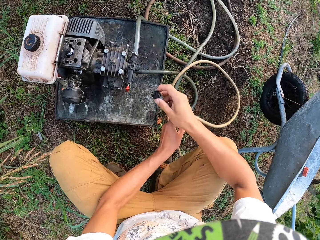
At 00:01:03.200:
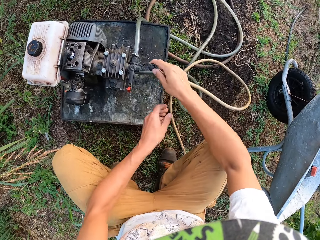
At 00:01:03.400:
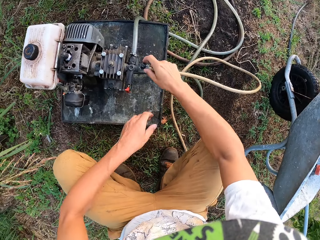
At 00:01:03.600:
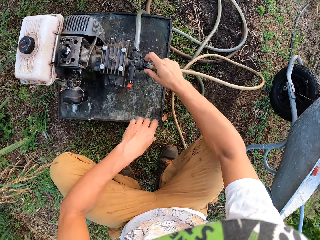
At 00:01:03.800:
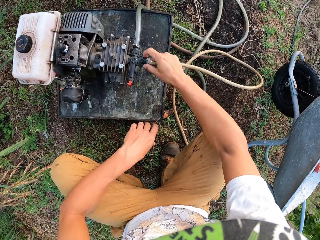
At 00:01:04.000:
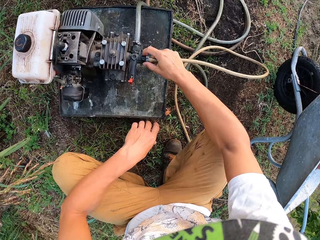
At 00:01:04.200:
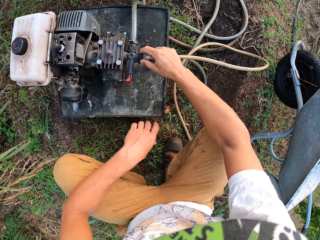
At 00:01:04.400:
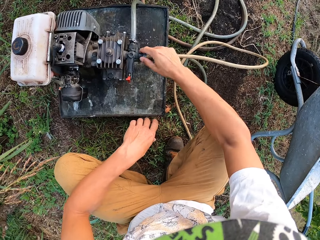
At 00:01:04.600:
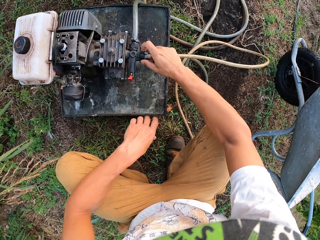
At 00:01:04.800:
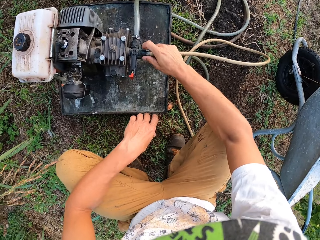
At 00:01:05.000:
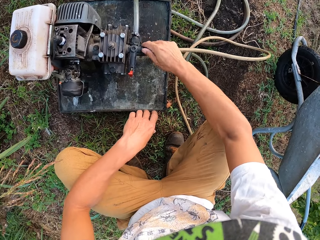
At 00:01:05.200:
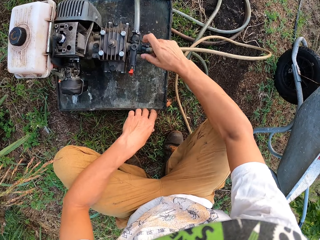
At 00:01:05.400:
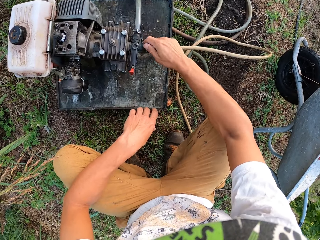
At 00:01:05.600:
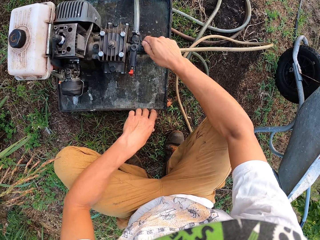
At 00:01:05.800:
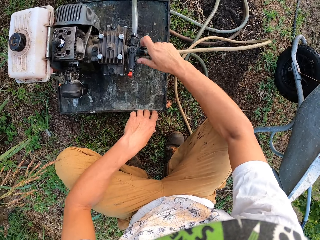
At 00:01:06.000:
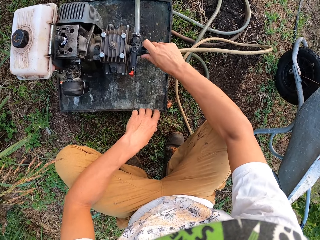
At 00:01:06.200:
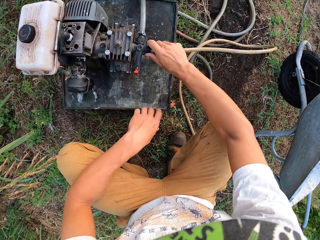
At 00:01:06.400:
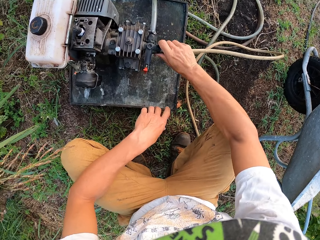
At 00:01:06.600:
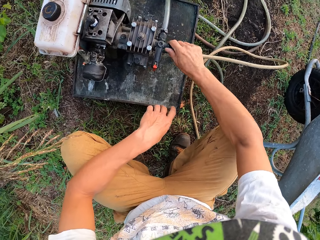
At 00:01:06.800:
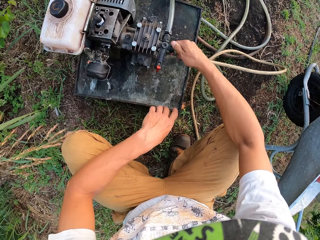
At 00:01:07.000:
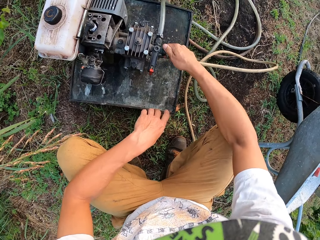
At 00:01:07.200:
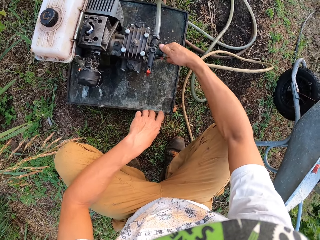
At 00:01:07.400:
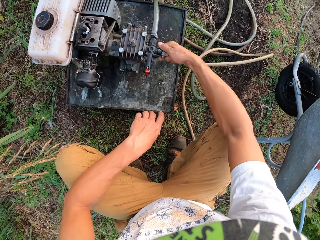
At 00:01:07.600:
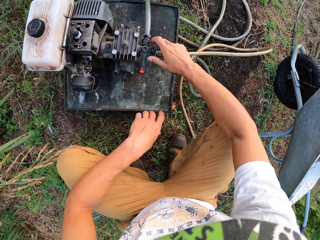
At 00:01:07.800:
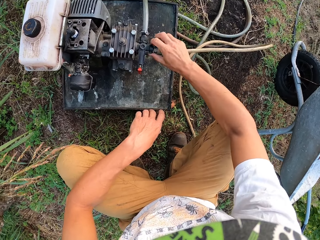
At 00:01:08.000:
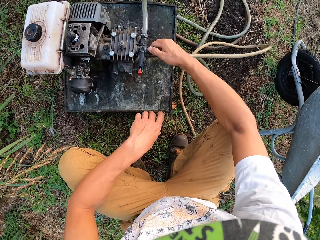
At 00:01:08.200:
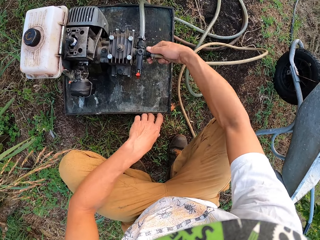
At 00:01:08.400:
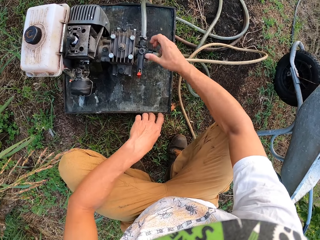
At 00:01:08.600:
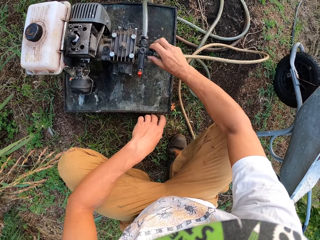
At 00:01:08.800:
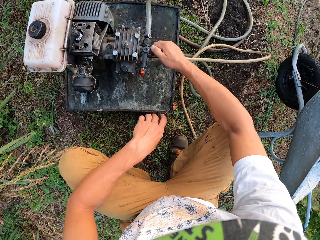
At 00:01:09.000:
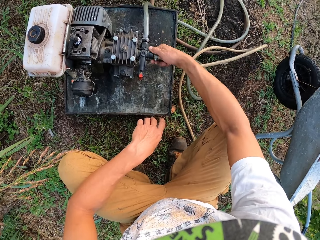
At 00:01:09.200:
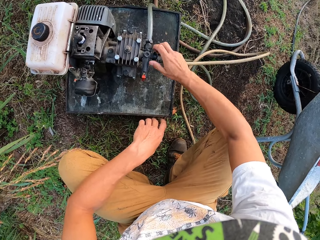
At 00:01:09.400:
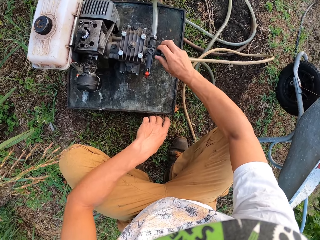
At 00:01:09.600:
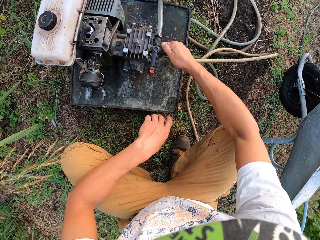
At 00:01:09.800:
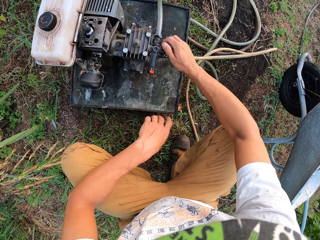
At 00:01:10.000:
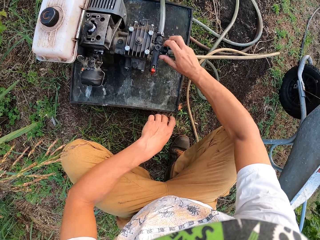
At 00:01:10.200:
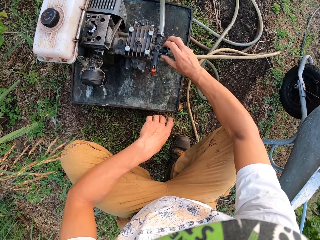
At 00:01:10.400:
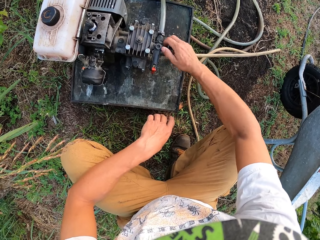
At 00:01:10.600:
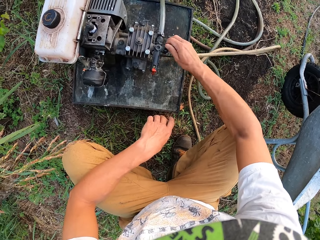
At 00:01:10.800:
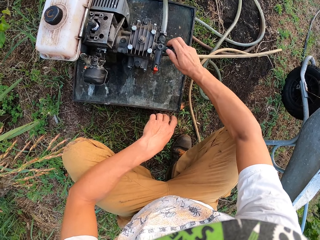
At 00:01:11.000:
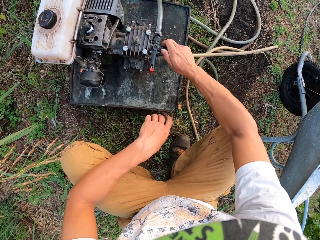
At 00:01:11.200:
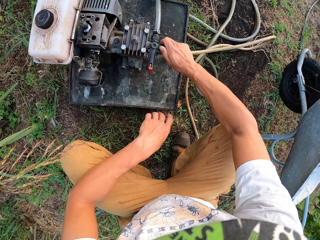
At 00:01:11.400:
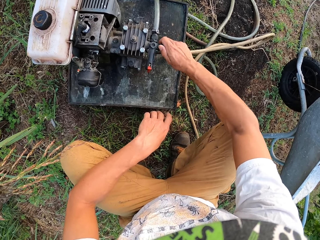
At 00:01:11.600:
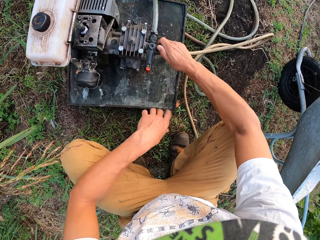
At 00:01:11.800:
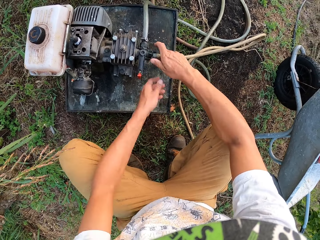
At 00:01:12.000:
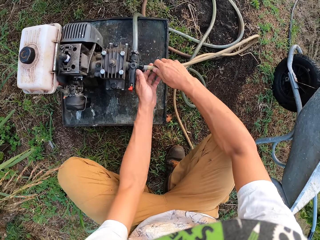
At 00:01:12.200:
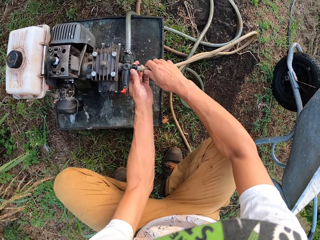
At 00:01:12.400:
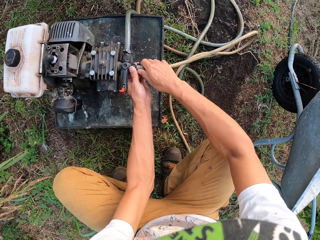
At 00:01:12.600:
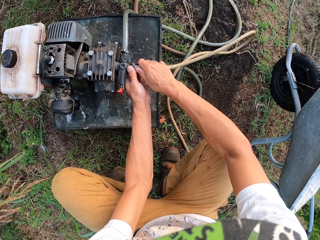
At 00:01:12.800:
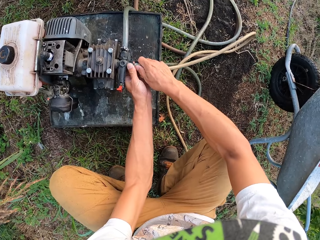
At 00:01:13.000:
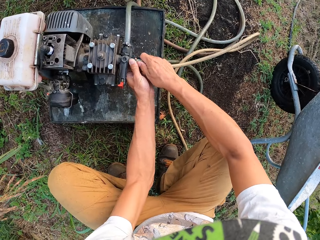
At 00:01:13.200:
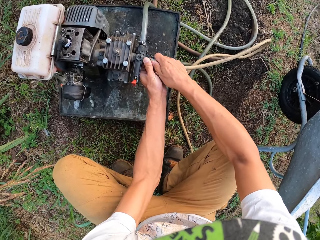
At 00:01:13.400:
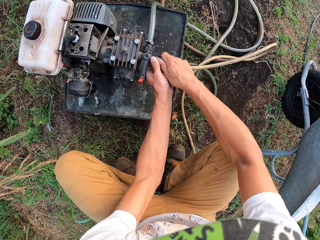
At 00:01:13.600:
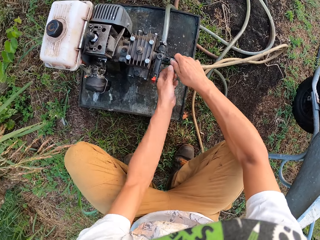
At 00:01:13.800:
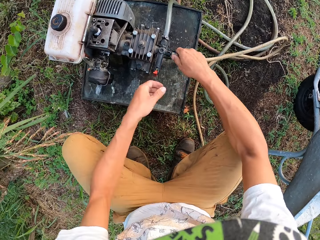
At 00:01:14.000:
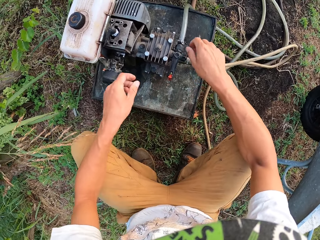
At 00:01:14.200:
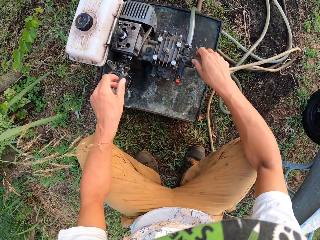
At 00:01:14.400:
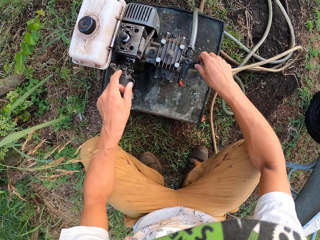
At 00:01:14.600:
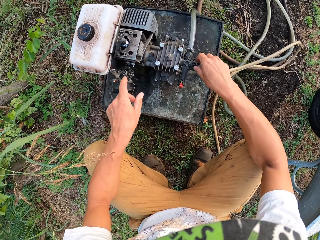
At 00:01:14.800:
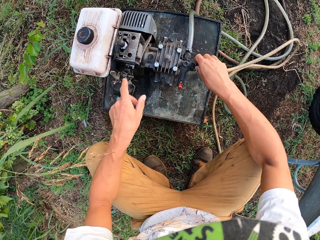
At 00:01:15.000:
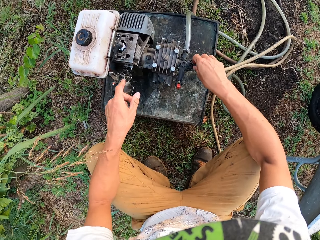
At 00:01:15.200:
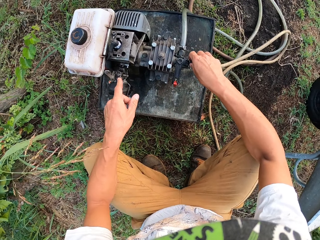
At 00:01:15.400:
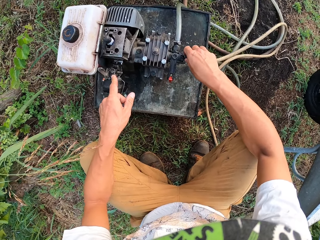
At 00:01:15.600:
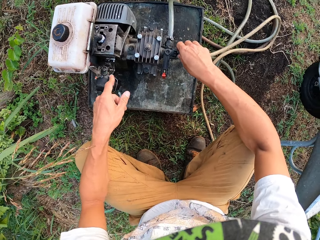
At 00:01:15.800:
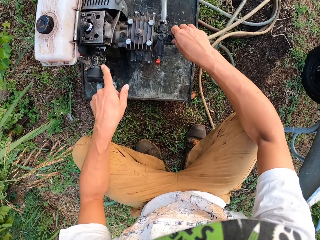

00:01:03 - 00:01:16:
The camera wearer stares at the head of the pipe or hose. They connect the hose to the pumping machine. They tighten the knob of the pipe. They press a button on the pumping machine with a left finger.

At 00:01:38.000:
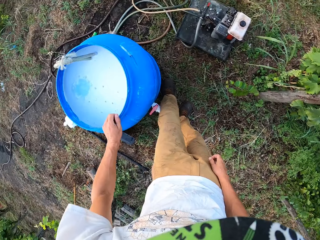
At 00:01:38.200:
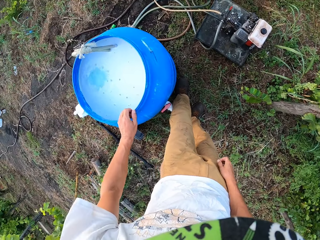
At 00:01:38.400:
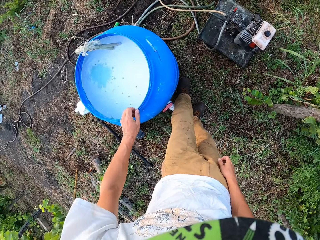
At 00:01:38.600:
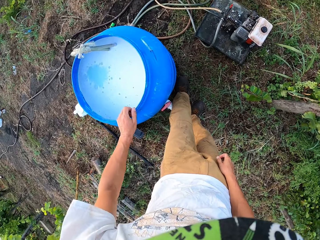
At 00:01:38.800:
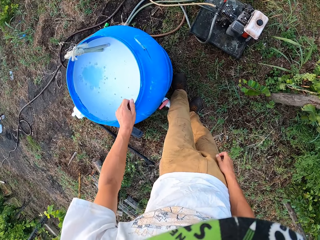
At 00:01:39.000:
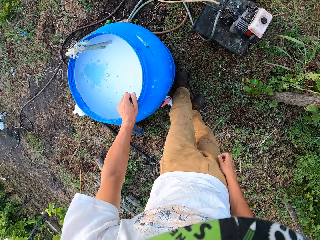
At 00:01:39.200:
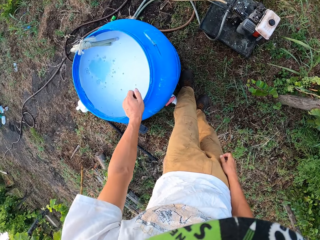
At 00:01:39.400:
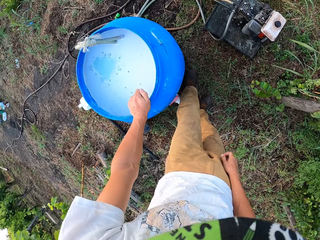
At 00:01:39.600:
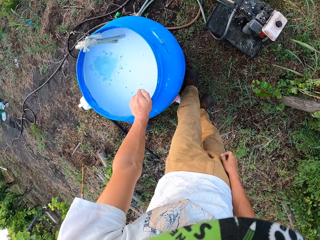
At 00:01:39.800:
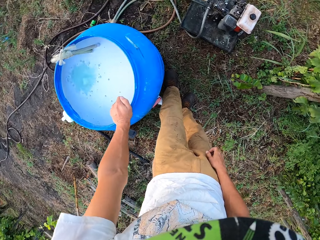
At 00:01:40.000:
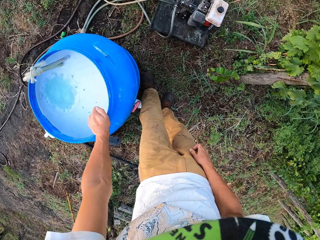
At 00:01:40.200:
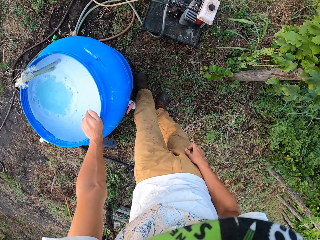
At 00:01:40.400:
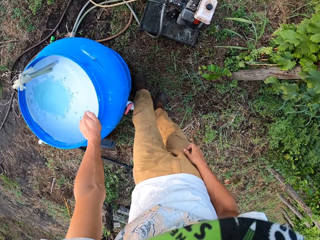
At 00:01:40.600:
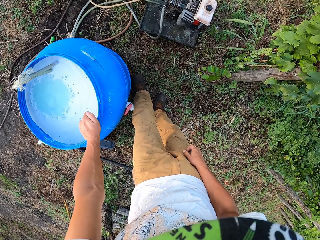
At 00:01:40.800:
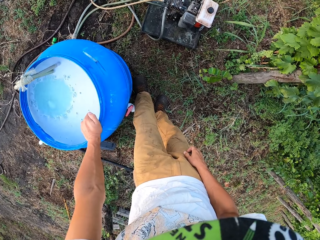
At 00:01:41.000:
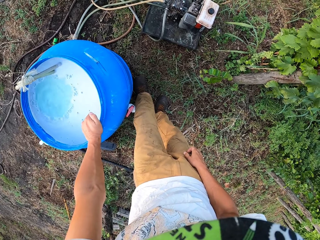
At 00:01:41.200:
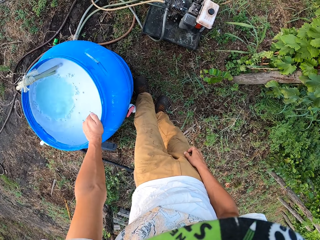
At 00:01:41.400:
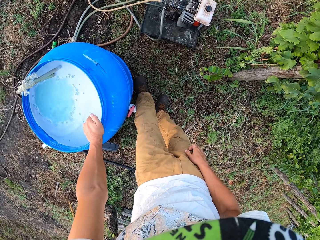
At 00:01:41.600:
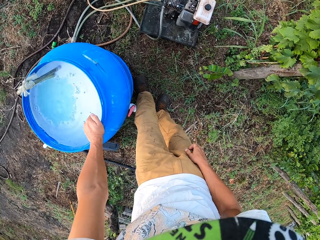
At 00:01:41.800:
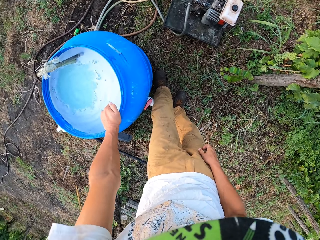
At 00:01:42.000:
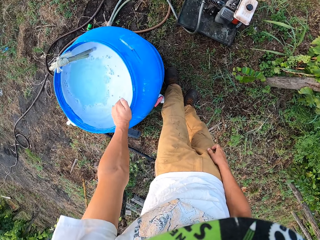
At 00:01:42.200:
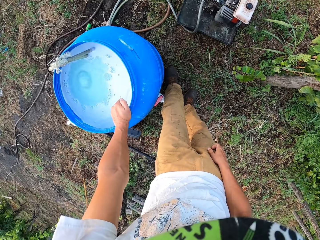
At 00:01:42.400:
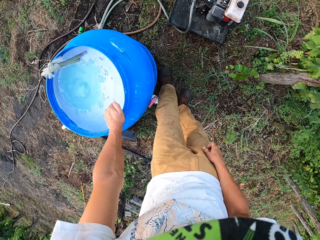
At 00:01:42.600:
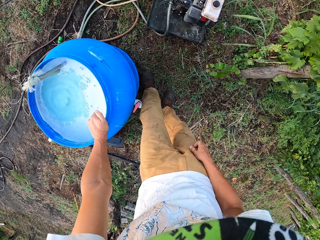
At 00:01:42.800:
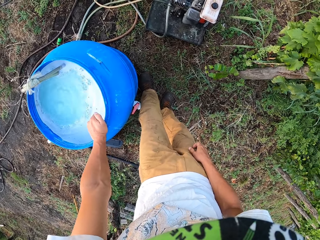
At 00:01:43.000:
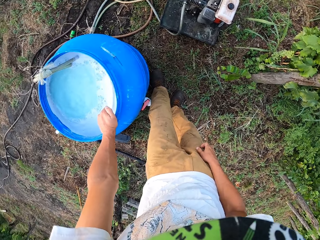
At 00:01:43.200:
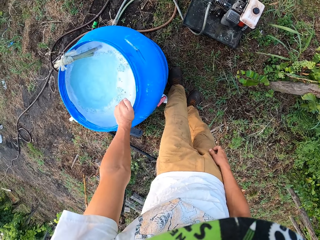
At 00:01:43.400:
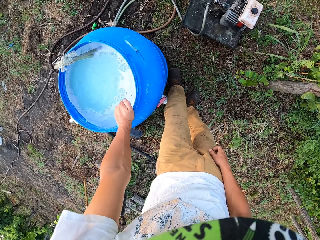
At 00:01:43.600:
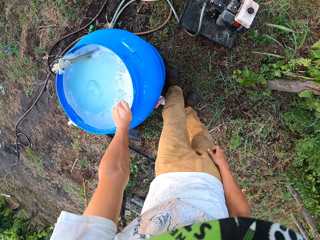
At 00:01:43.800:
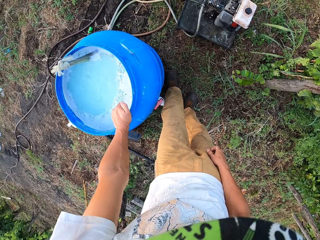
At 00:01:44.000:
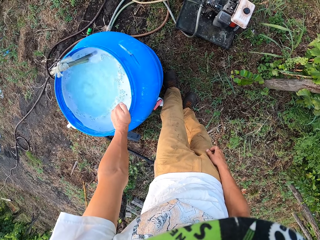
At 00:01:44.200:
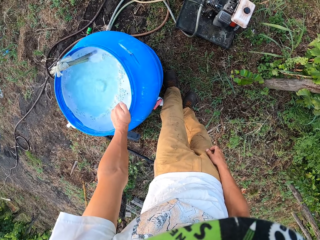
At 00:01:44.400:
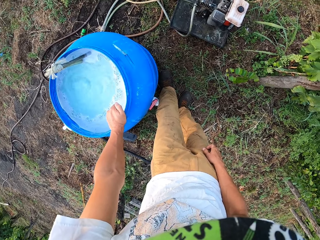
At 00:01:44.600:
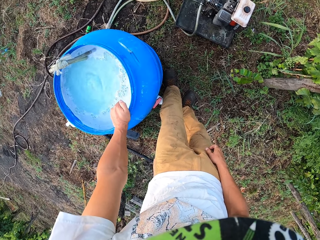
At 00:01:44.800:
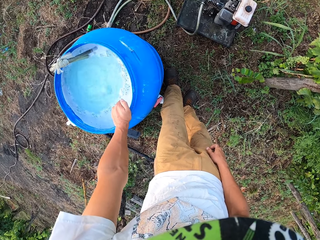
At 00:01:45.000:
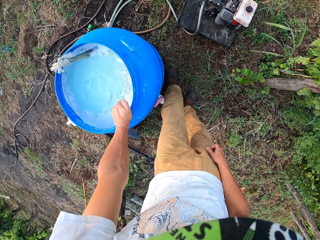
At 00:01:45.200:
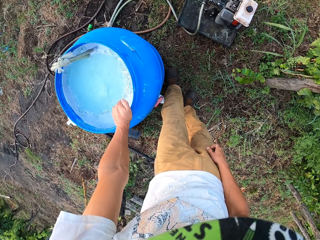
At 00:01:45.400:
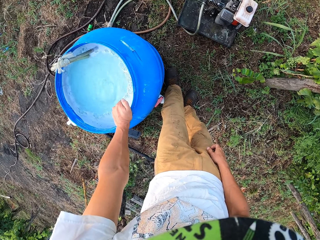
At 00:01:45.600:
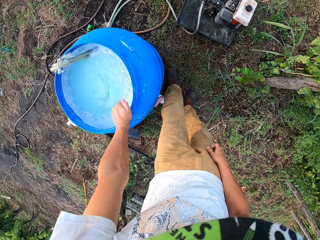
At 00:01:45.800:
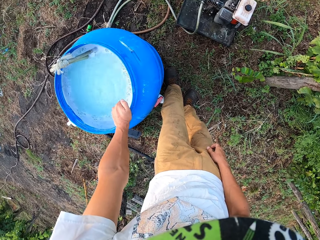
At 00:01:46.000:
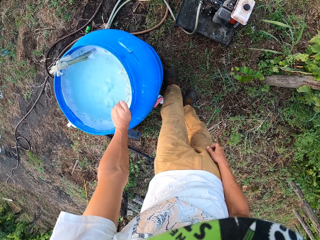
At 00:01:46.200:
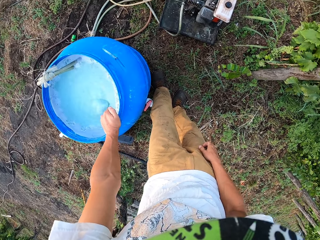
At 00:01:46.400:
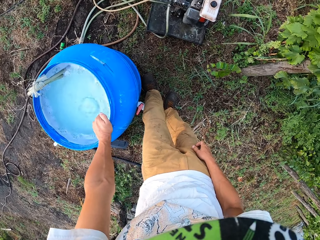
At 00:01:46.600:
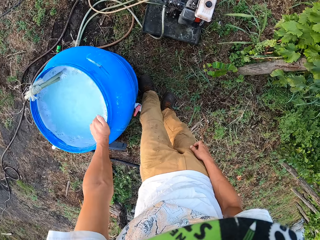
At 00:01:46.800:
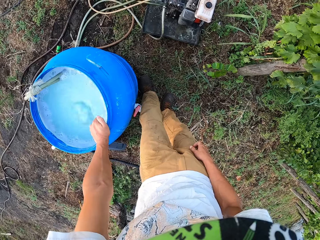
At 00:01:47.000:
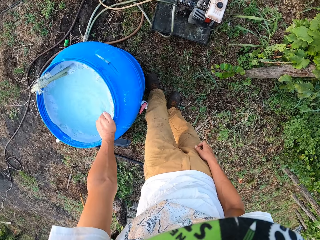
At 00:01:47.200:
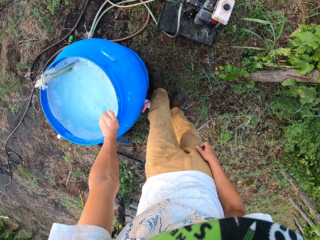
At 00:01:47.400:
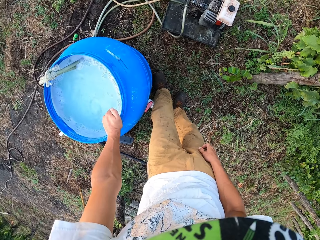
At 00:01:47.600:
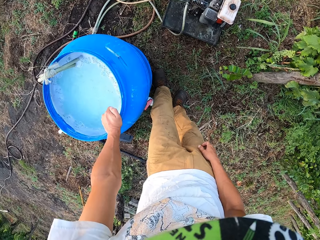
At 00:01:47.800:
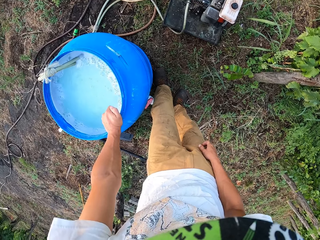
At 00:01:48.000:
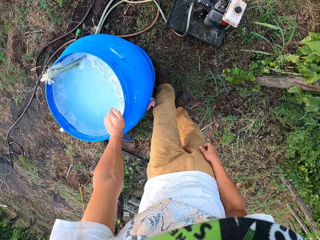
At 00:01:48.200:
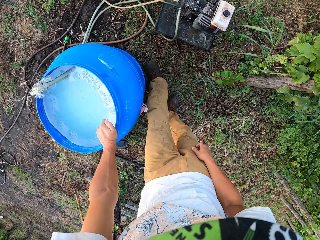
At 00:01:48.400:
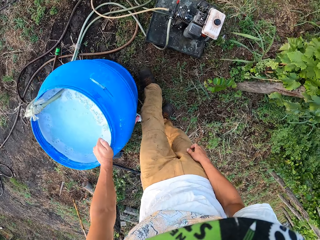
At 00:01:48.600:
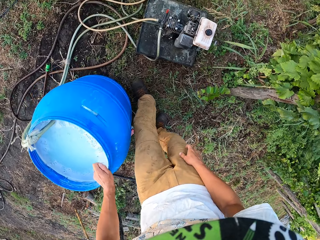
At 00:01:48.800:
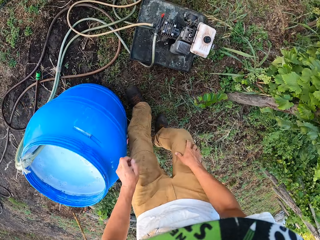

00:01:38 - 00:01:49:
The camera wearer puts his left hand on a water drum. He stares at the water in the drum.
